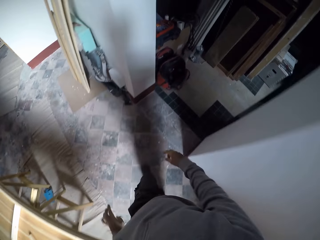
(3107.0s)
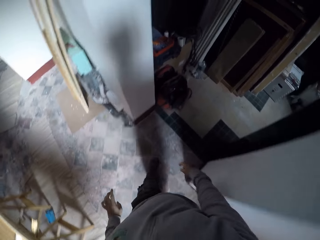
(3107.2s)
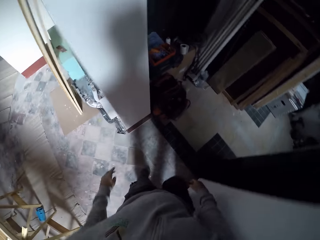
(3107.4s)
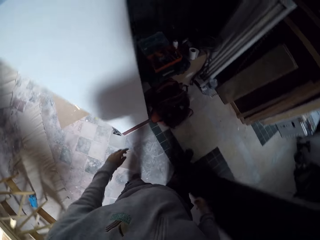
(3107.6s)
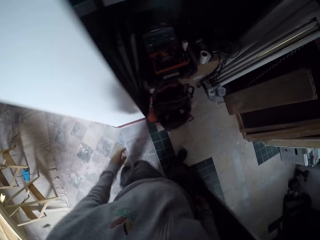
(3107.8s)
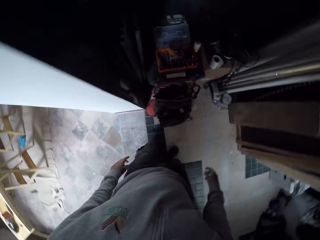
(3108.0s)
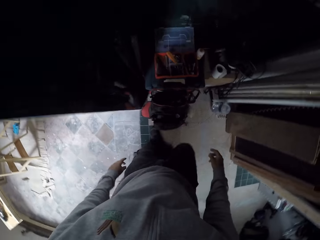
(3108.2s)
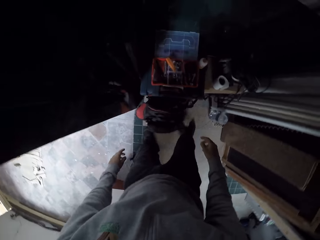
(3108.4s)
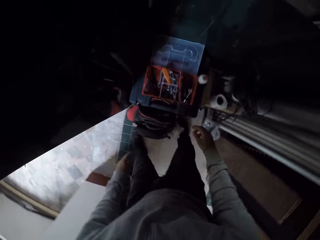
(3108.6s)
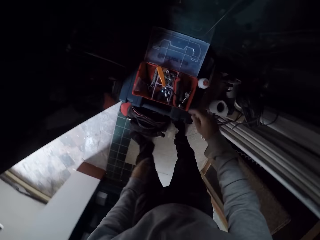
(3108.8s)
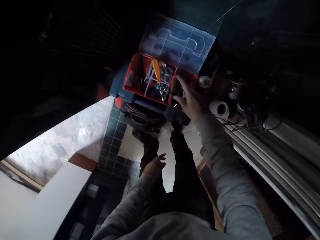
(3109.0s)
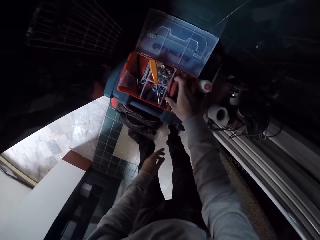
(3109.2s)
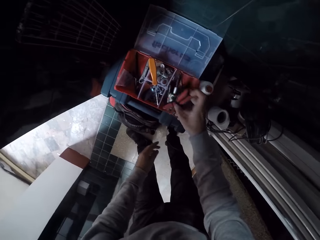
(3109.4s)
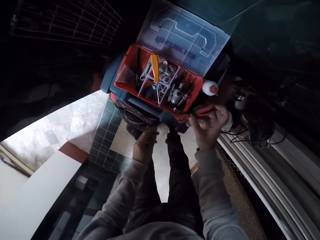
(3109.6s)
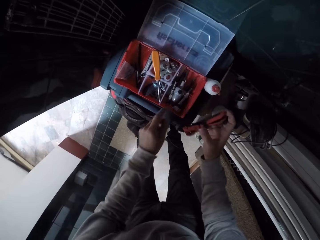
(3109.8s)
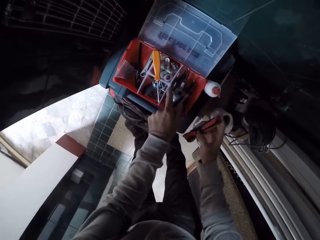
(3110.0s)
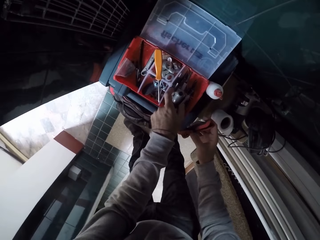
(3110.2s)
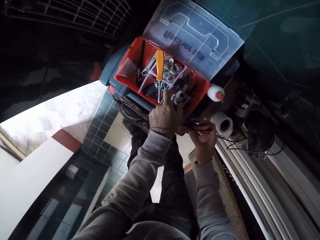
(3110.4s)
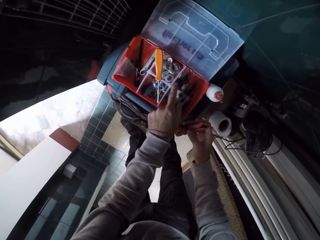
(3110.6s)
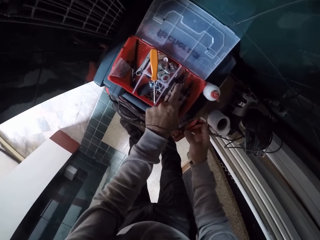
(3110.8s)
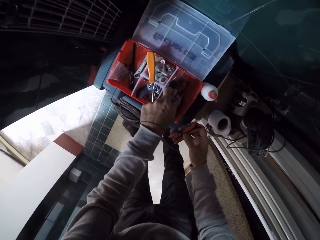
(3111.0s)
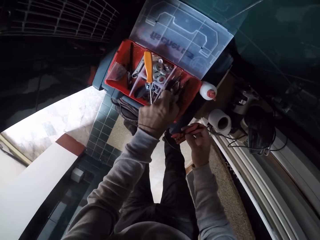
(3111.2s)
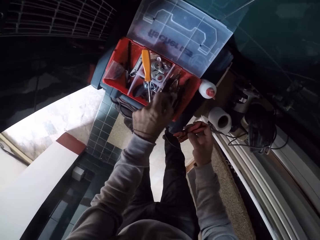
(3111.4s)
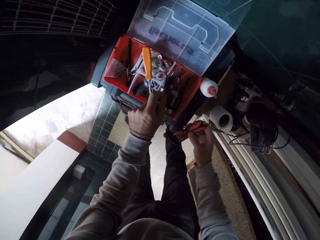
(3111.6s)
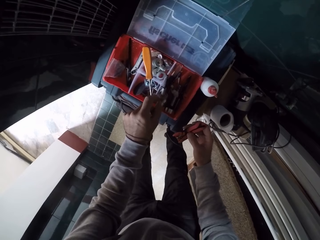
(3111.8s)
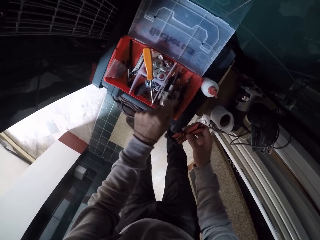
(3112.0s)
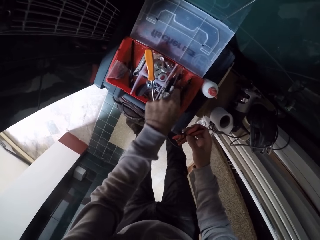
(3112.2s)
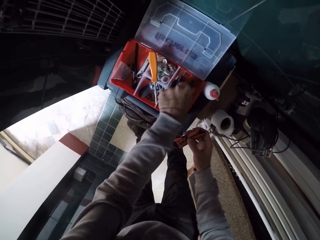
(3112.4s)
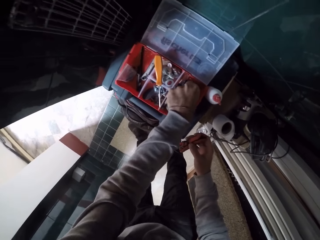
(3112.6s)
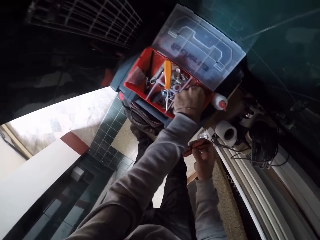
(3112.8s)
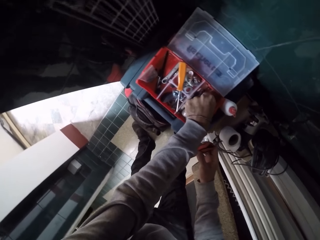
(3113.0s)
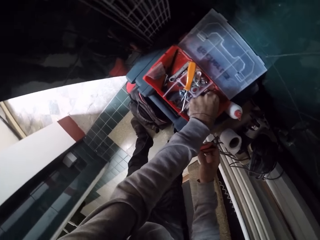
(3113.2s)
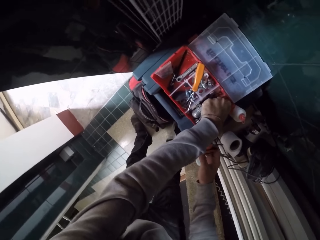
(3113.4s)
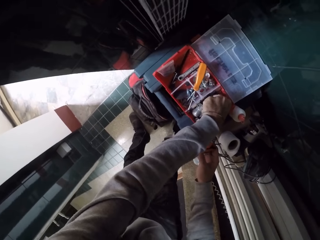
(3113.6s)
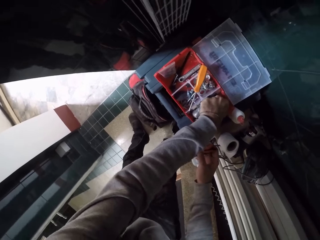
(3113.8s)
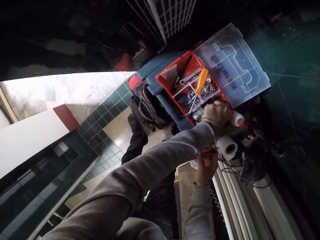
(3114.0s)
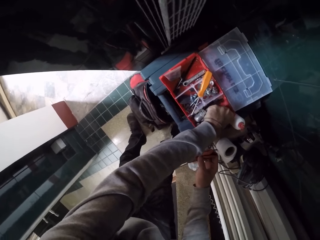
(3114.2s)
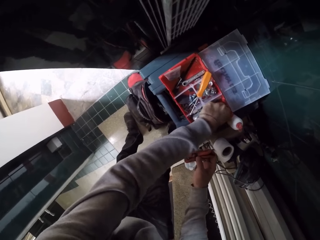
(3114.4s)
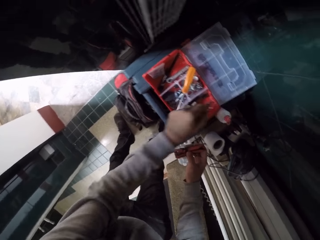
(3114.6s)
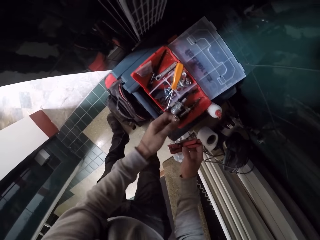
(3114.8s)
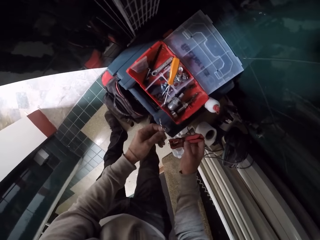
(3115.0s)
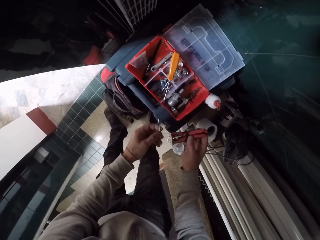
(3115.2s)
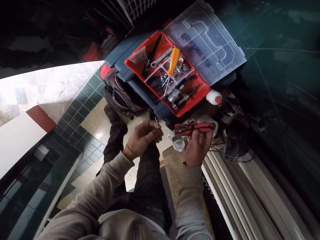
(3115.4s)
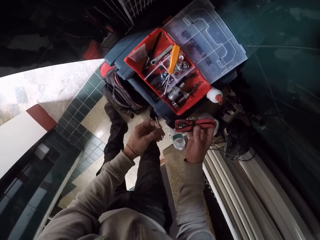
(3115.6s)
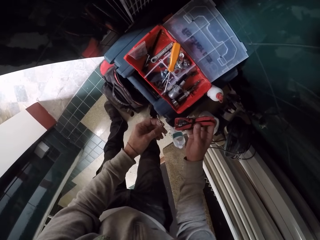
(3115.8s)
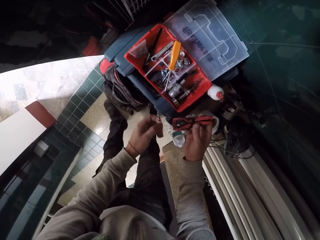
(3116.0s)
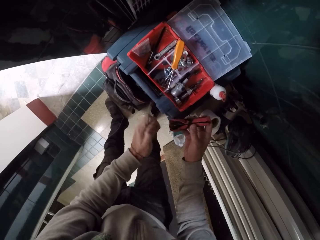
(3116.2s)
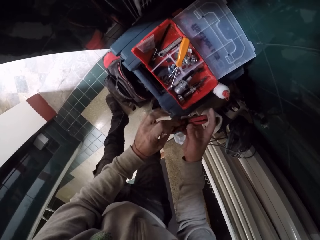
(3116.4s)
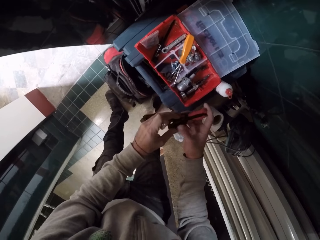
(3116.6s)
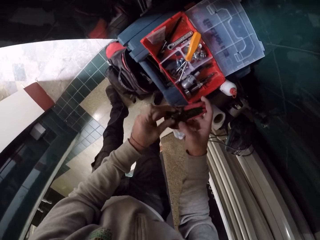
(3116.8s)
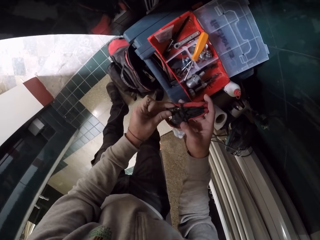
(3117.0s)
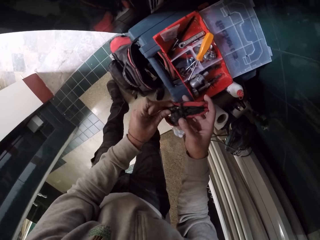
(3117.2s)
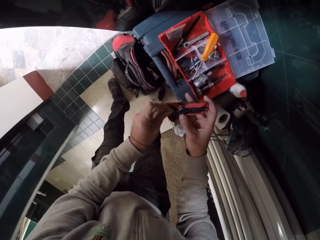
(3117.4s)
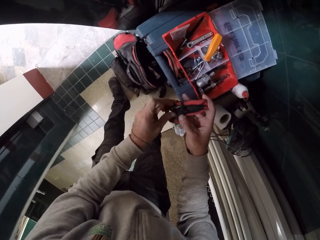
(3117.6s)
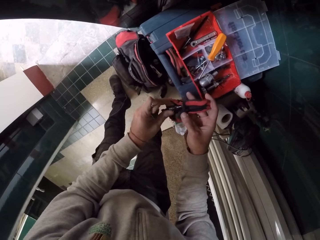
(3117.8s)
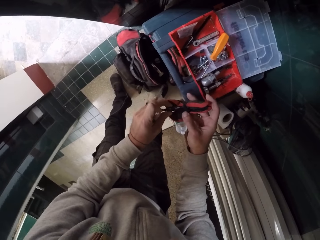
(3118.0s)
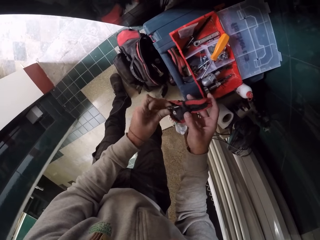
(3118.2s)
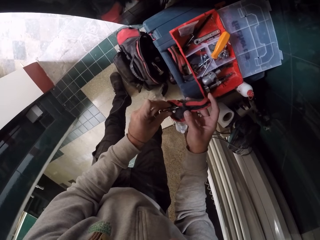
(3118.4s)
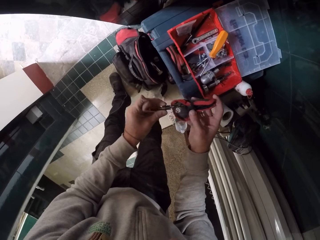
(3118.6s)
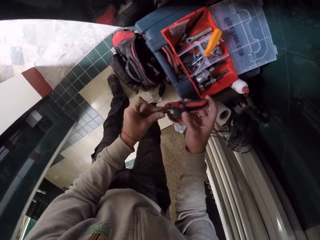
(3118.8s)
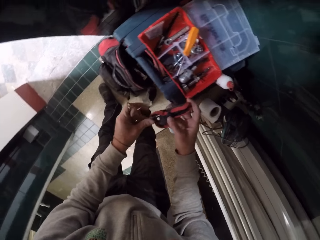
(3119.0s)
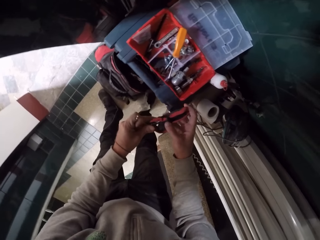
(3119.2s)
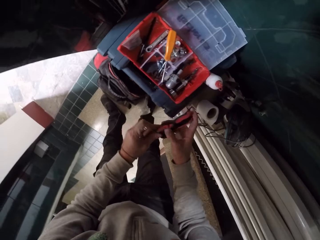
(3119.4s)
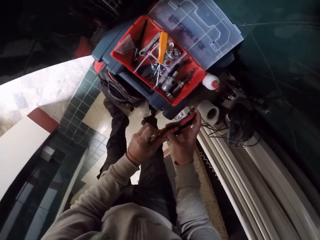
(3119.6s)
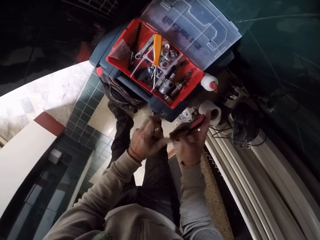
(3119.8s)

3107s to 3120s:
The camera wearer walks in the house. They move towards a door. They walk into a small room. They pick up metal drills. They search in a small box. They hold a drill bit. They open something.

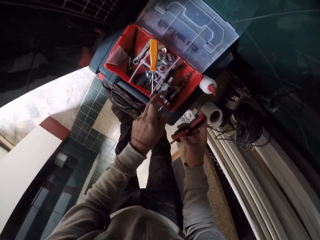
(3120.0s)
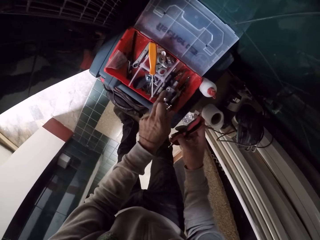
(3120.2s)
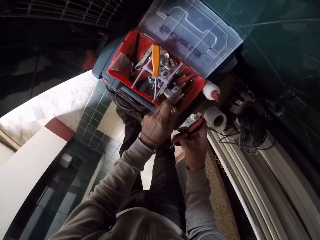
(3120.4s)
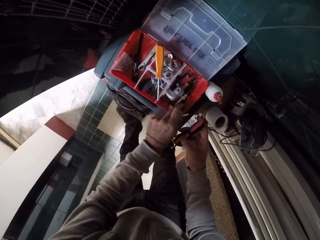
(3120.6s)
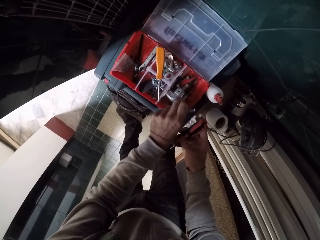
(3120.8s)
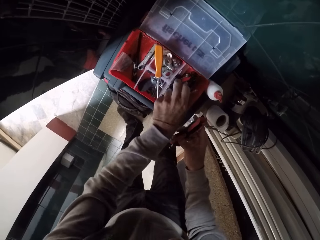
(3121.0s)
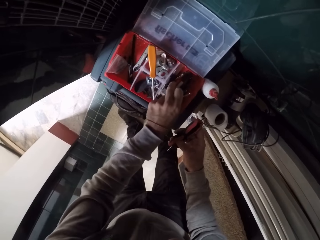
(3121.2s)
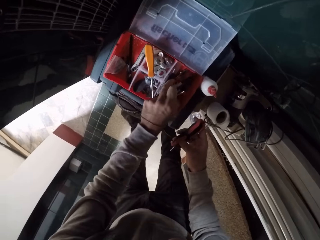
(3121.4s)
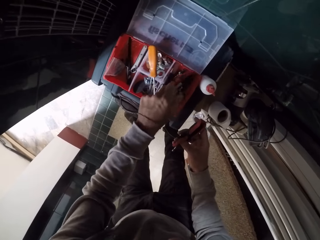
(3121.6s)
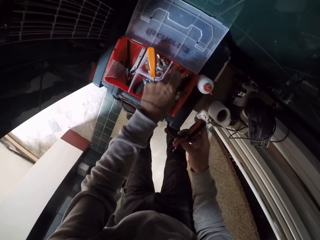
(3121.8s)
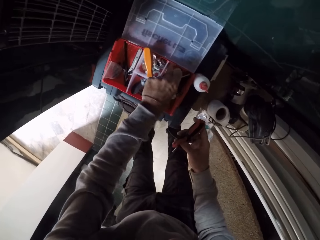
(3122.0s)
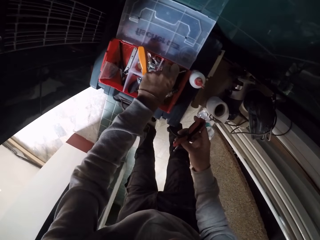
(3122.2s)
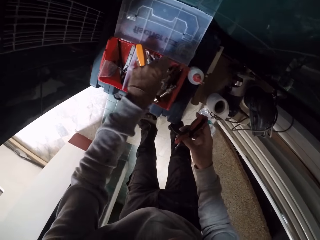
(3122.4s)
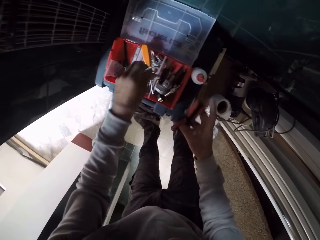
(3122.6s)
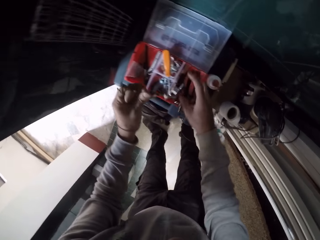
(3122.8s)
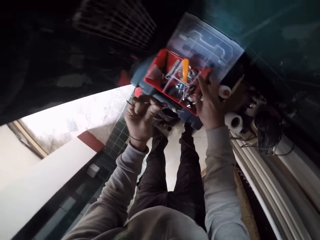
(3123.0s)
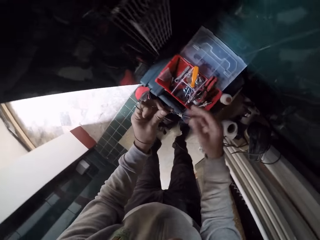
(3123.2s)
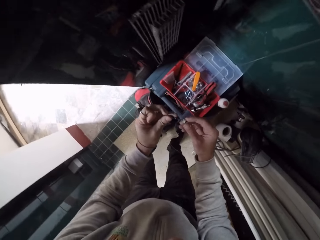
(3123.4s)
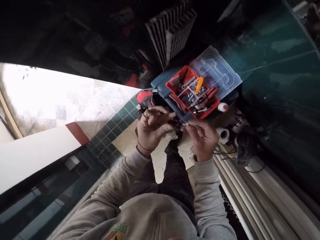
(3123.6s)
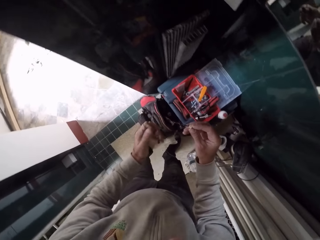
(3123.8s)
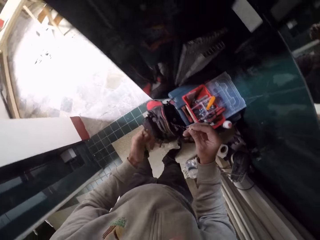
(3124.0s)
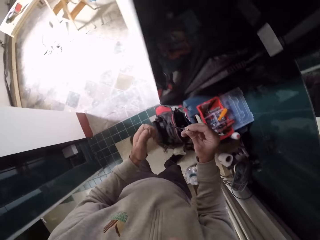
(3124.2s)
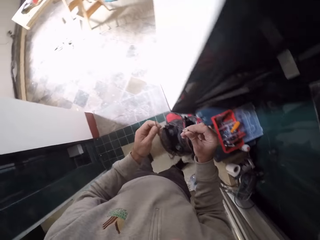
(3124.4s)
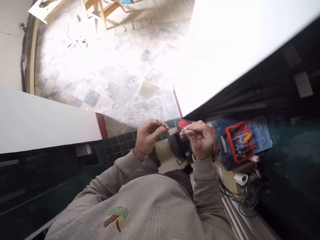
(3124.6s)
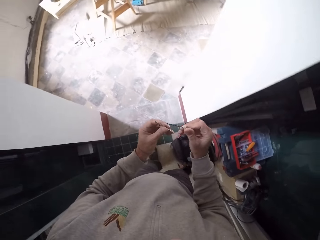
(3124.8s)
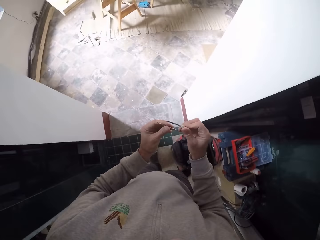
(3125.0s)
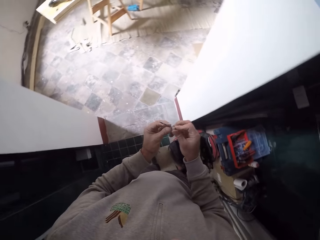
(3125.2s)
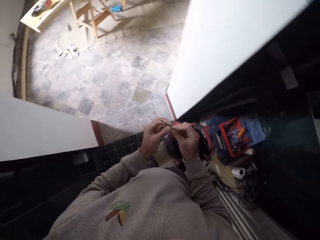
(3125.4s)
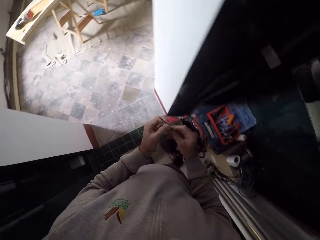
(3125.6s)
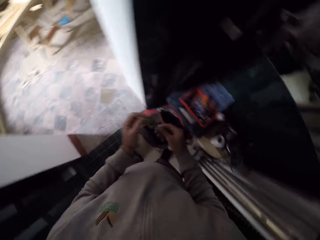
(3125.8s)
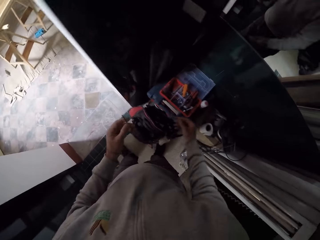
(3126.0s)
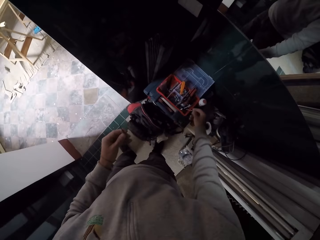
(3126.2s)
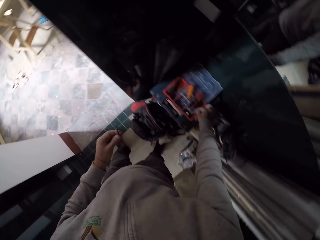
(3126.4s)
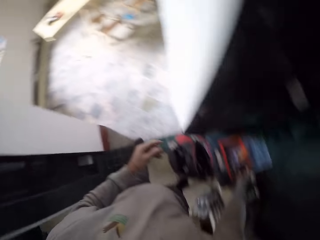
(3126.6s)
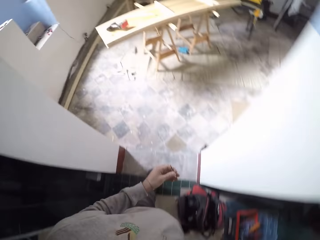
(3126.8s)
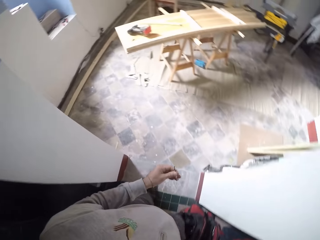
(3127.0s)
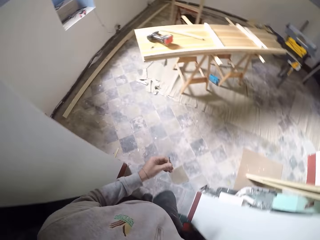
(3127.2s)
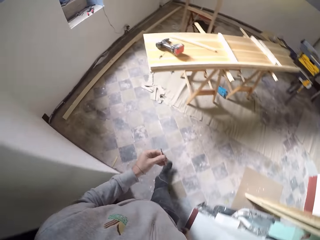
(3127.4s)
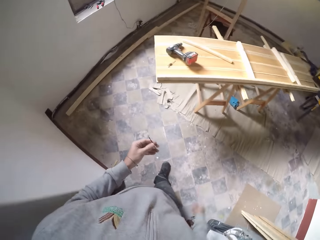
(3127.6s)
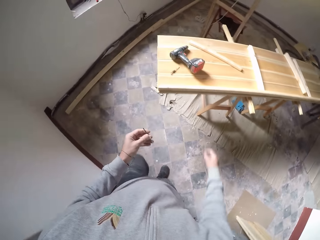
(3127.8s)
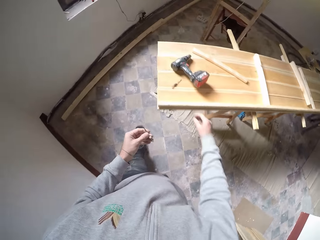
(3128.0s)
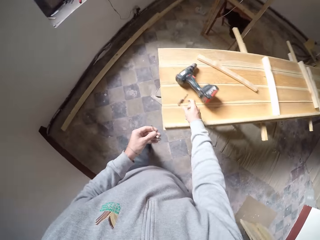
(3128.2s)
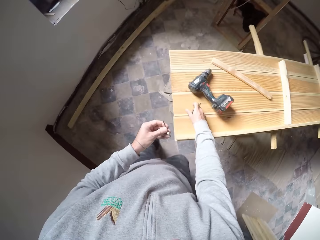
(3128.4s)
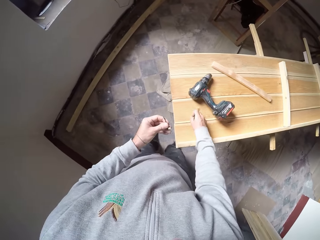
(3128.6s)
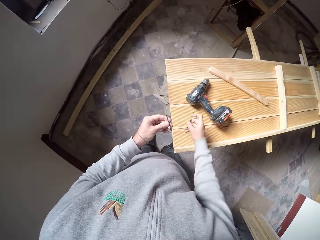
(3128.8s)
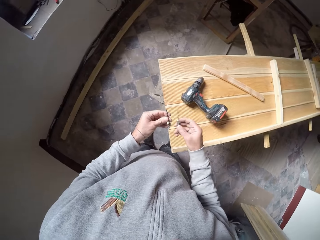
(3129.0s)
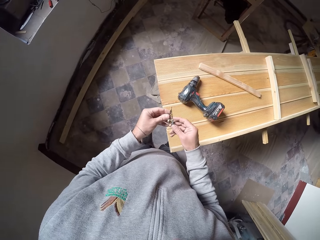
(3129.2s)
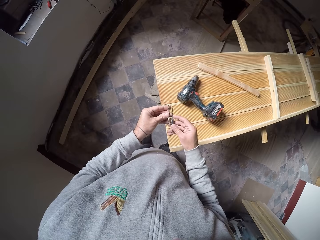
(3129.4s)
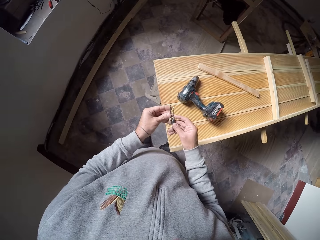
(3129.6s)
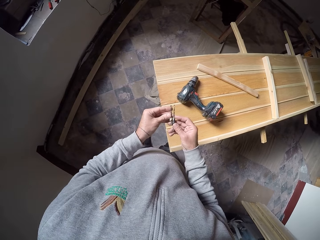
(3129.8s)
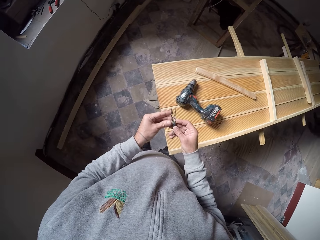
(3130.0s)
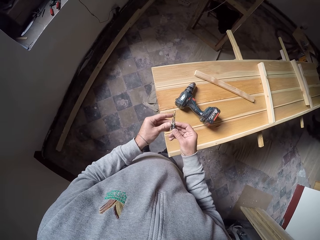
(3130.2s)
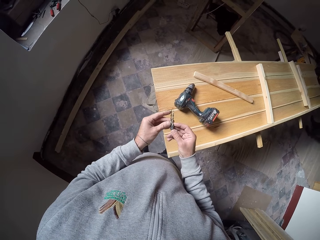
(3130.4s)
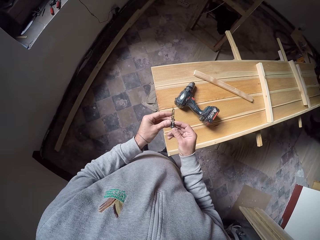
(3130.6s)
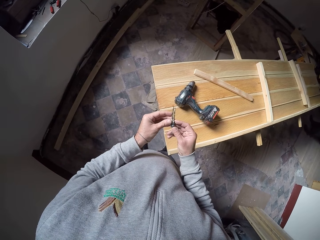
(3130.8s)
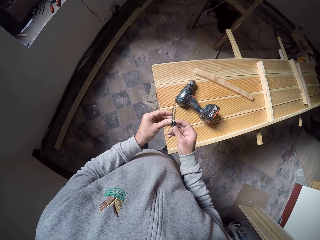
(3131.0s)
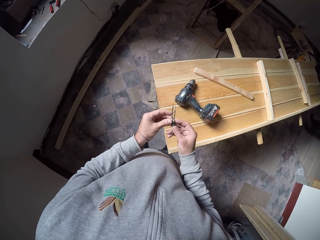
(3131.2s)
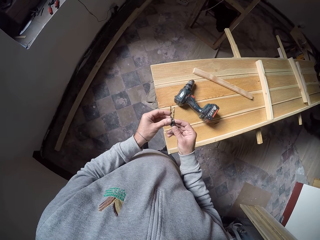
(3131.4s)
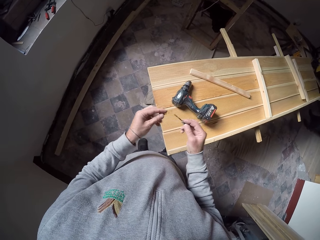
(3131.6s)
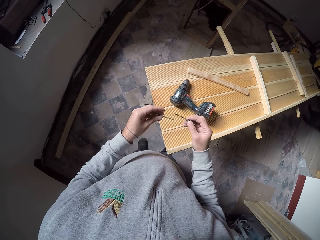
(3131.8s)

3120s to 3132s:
The camera wearer searches in a small box. They hold a drill bit. They carry two drill bits. They put a drill bit in the small box. They walk out of the small room. They pick up a drill bit or metal drill on the wood. They compare the drill bits. They look at the metal drills.
